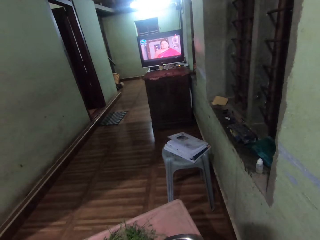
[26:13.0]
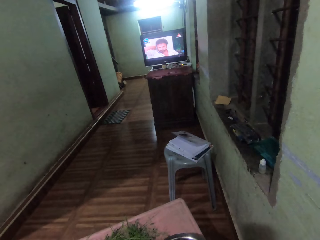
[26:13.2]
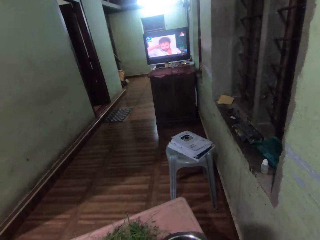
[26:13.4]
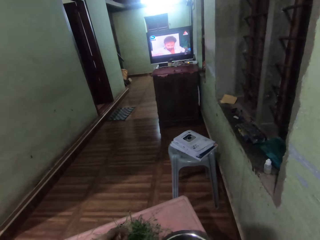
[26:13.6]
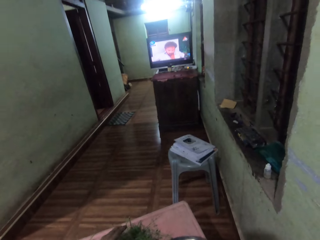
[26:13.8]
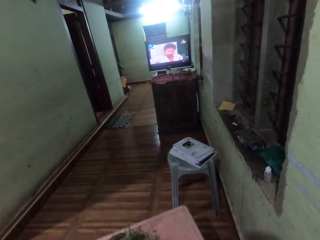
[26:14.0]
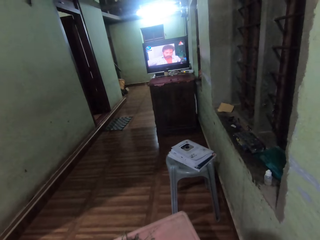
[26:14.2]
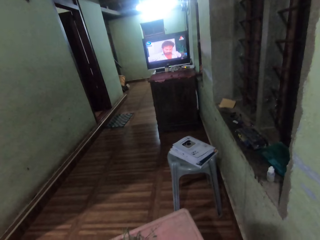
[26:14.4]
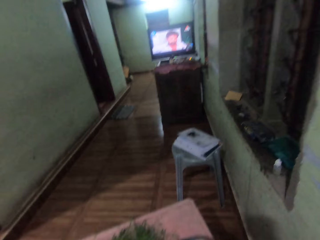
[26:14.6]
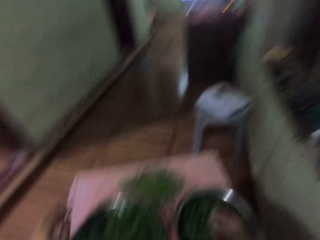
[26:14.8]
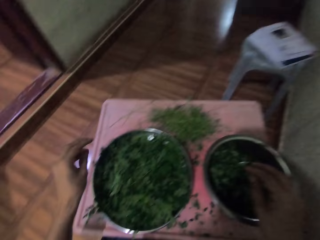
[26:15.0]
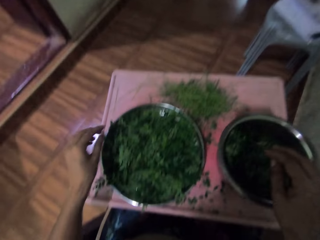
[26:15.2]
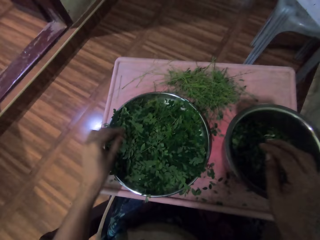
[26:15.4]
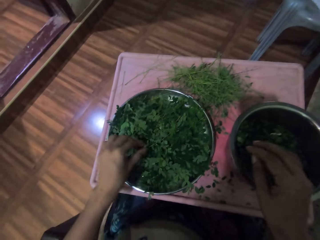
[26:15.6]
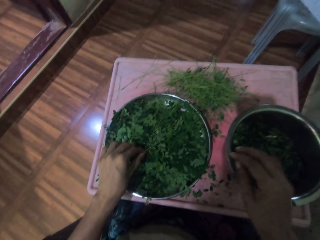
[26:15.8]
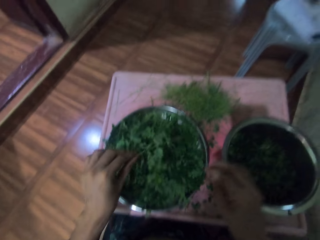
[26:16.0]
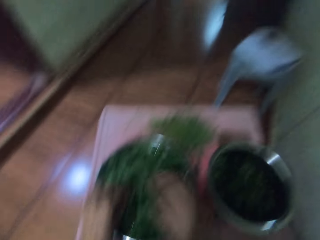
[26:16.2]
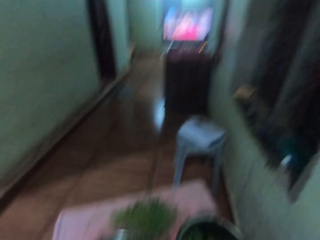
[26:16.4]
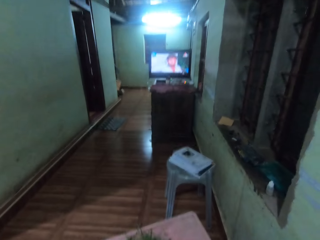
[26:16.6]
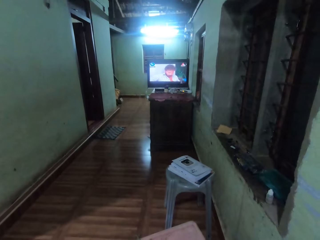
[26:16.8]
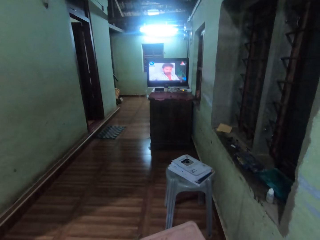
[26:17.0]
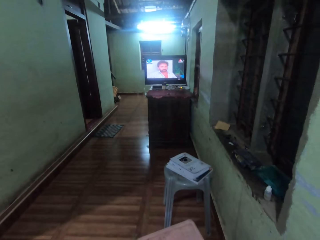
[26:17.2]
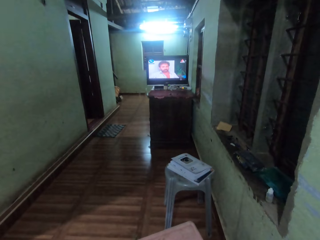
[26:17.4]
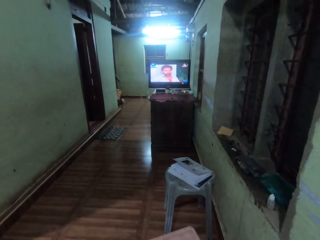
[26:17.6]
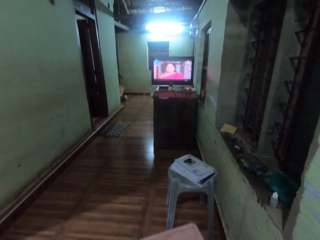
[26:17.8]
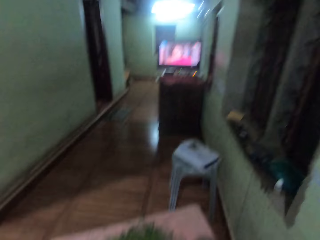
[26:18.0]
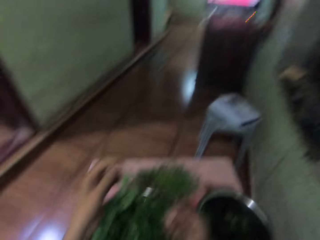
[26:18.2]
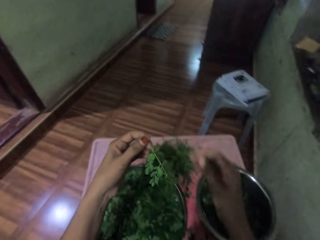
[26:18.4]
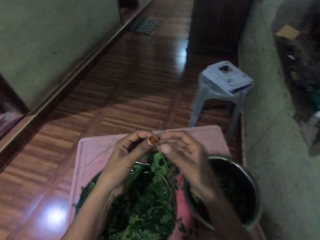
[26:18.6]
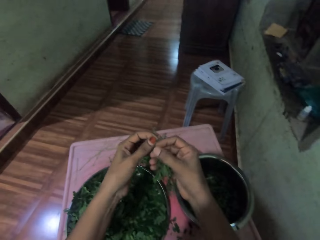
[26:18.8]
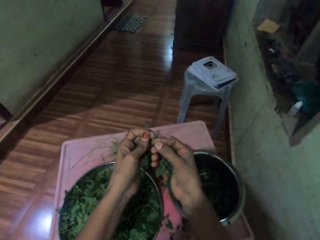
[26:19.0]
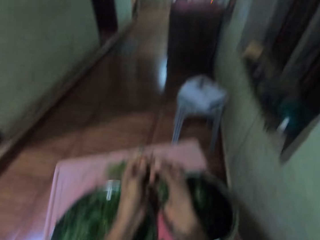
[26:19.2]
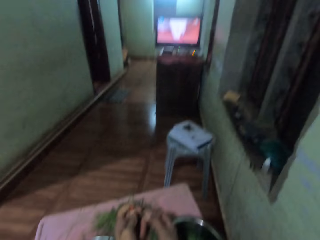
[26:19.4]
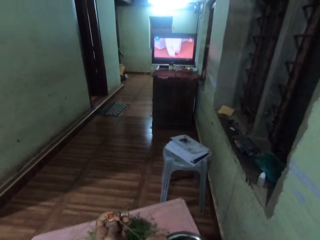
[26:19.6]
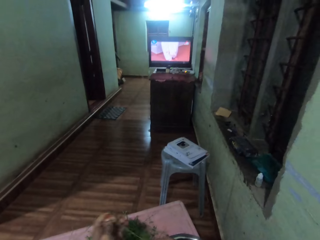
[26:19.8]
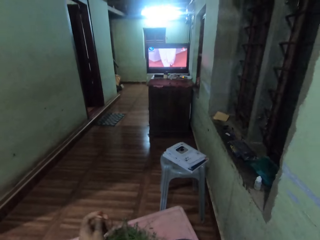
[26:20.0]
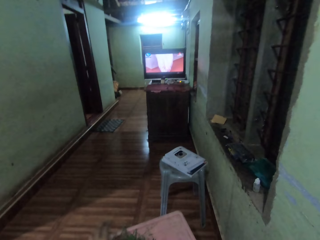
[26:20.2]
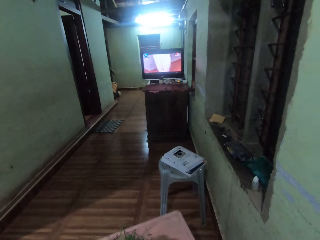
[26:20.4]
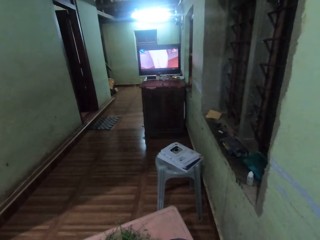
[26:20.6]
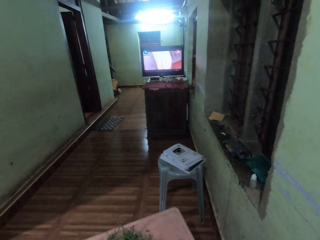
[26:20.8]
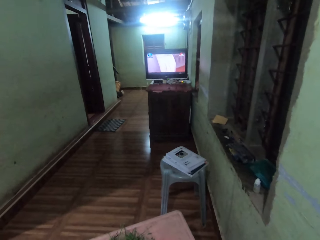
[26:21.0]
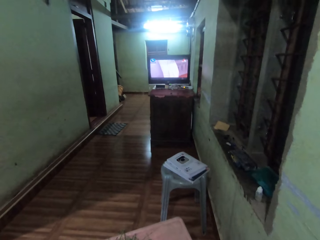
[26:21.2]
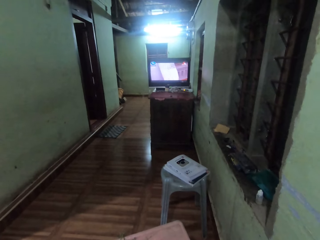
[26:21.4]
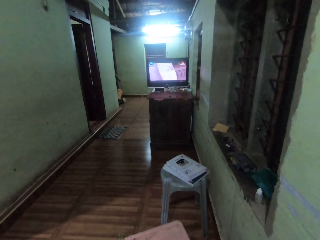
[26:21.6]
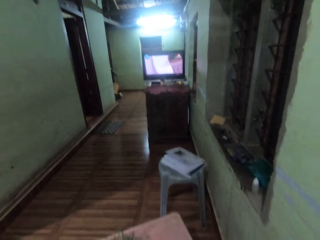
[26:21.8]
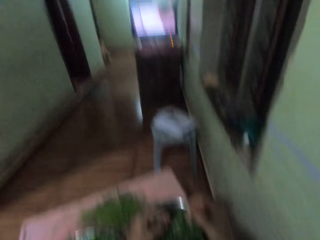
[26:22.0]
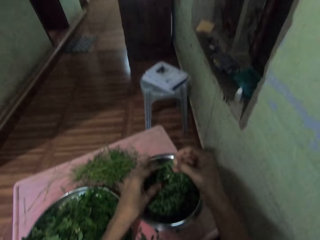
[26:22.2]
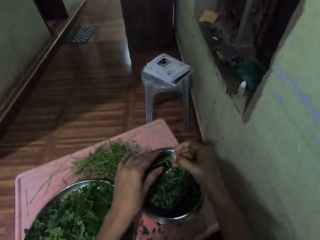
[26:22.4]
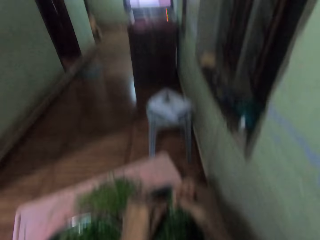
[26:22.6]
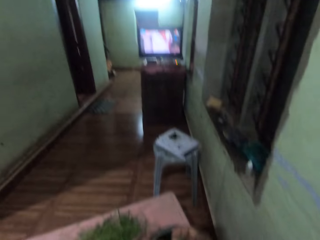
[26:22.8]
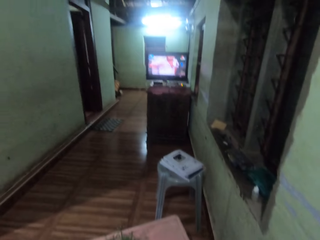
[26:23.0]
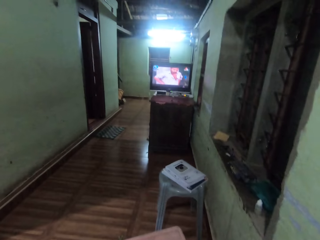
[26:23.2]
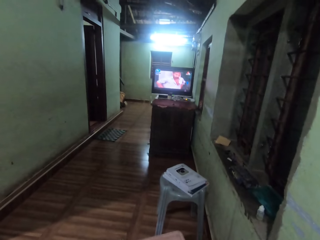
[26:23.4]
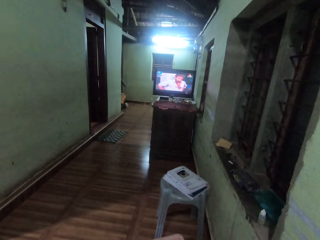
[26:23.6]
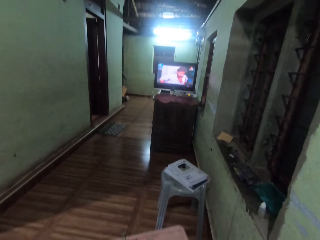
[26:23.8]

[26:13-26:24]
The camera wearer picks a vegetable leaf from a tray with her left hand. She looks around the room. She plucks the vegetable leaf from the branch. She looks around the room.

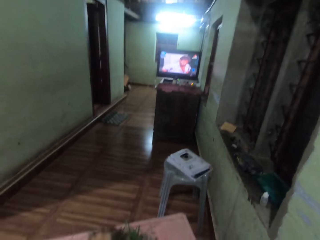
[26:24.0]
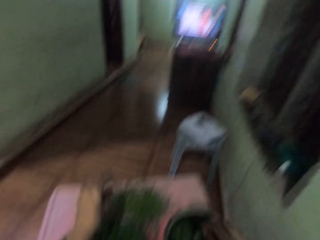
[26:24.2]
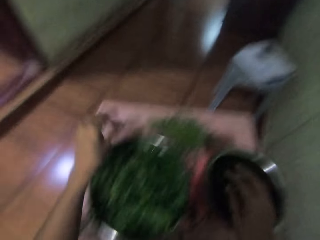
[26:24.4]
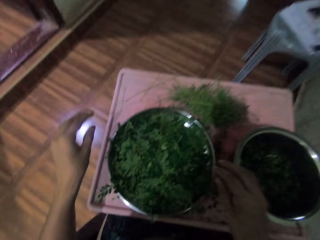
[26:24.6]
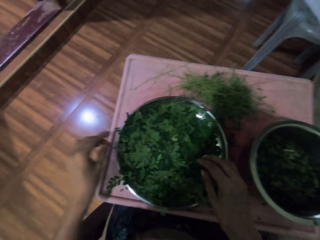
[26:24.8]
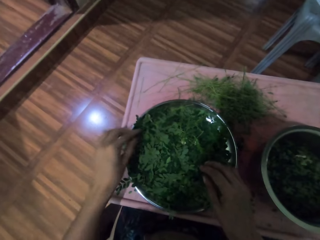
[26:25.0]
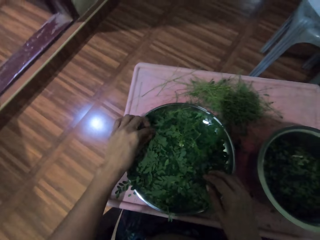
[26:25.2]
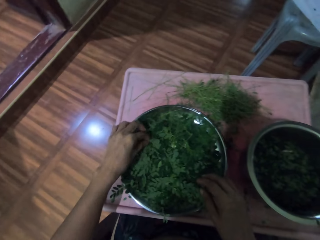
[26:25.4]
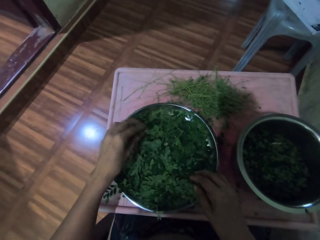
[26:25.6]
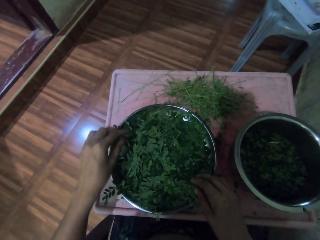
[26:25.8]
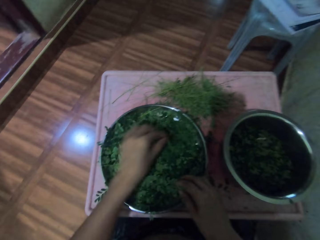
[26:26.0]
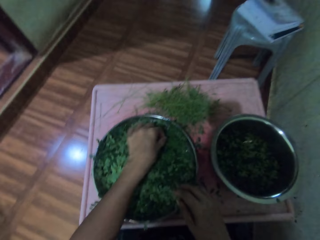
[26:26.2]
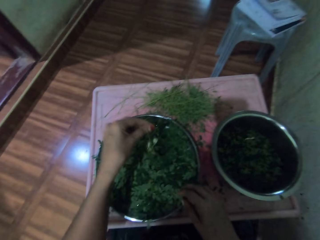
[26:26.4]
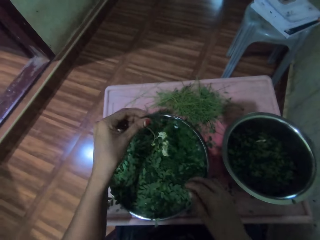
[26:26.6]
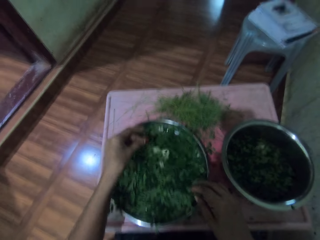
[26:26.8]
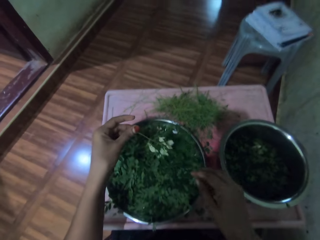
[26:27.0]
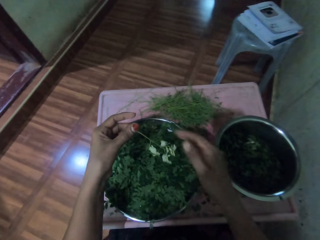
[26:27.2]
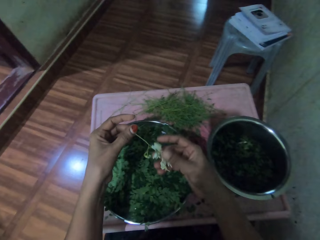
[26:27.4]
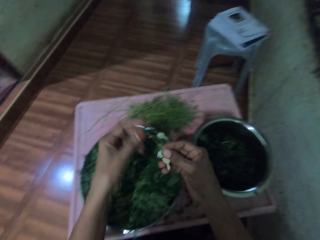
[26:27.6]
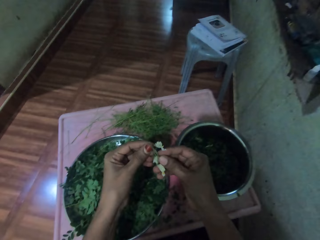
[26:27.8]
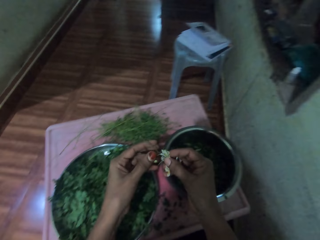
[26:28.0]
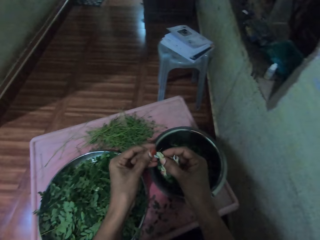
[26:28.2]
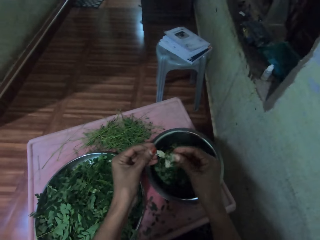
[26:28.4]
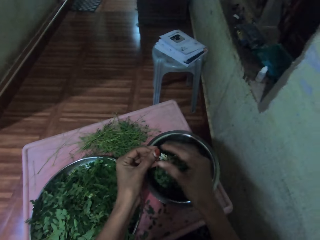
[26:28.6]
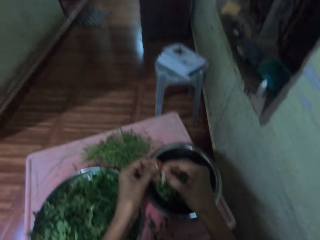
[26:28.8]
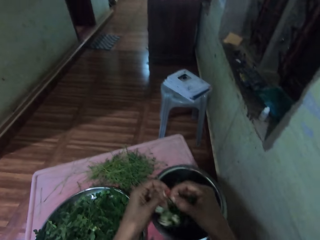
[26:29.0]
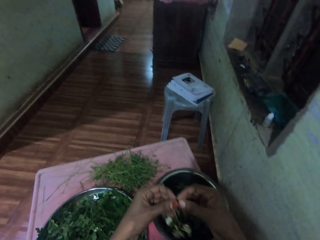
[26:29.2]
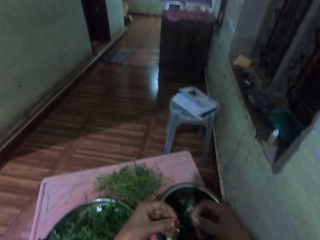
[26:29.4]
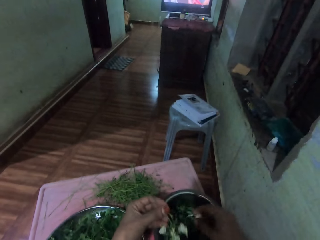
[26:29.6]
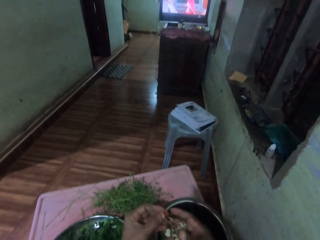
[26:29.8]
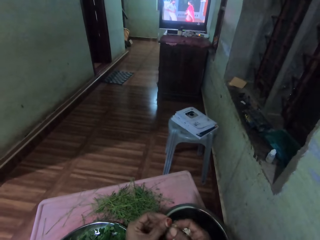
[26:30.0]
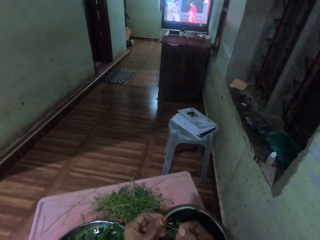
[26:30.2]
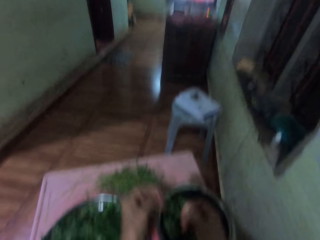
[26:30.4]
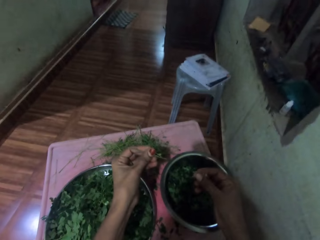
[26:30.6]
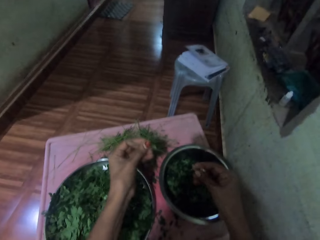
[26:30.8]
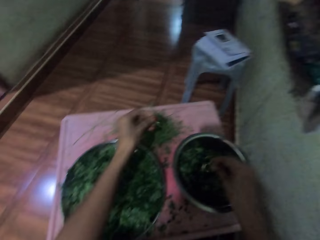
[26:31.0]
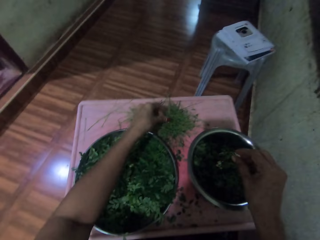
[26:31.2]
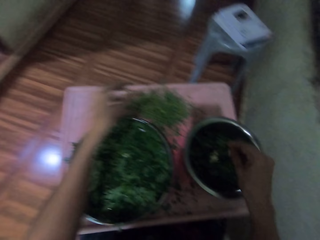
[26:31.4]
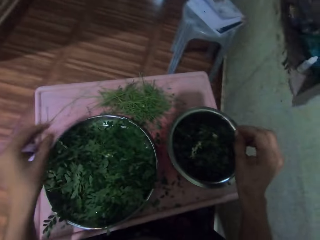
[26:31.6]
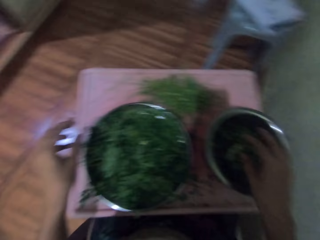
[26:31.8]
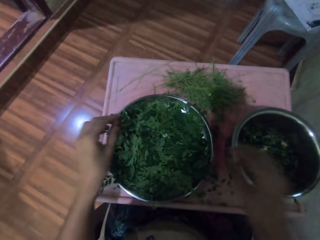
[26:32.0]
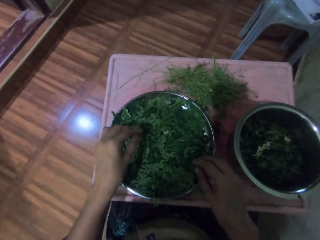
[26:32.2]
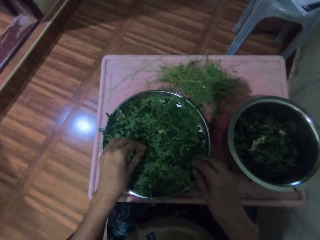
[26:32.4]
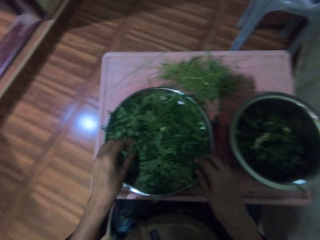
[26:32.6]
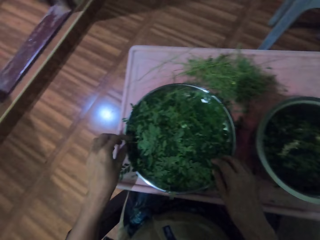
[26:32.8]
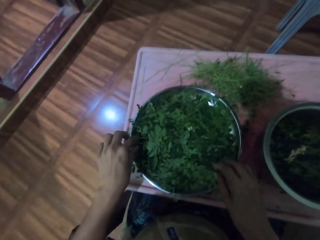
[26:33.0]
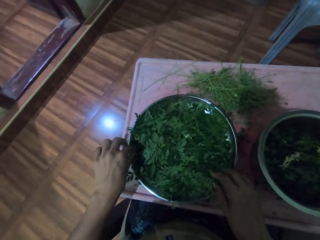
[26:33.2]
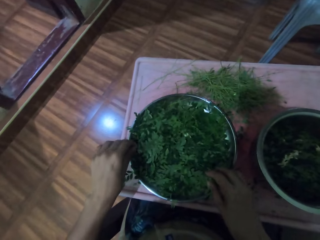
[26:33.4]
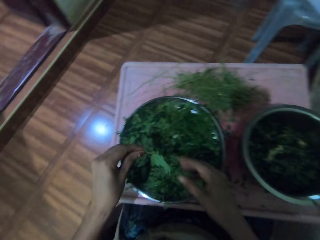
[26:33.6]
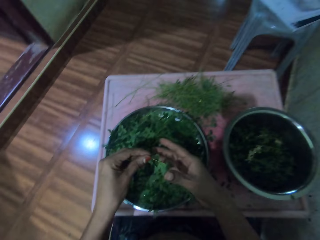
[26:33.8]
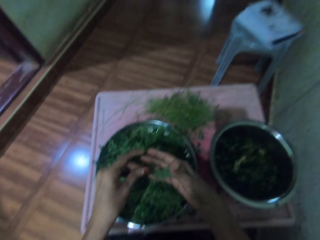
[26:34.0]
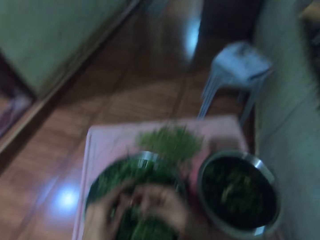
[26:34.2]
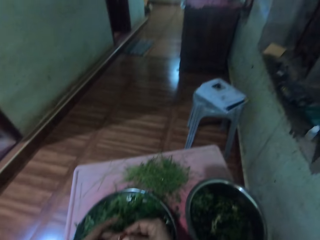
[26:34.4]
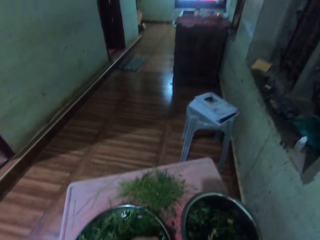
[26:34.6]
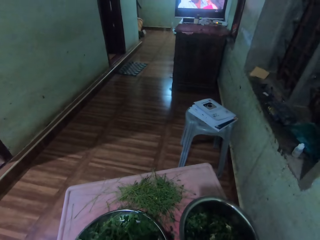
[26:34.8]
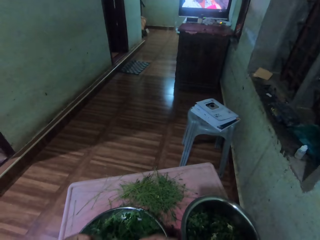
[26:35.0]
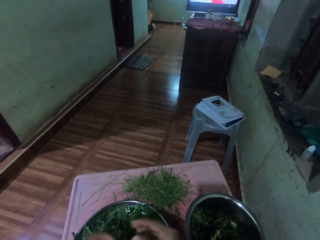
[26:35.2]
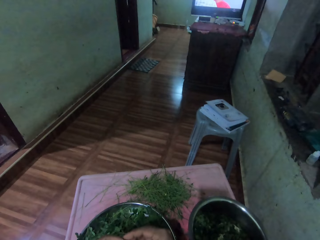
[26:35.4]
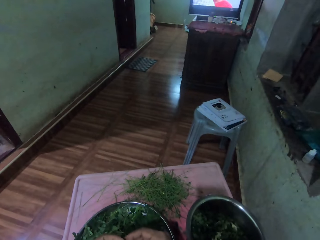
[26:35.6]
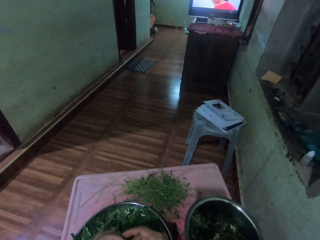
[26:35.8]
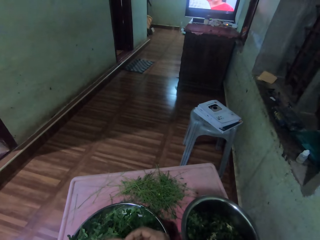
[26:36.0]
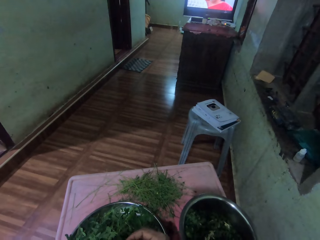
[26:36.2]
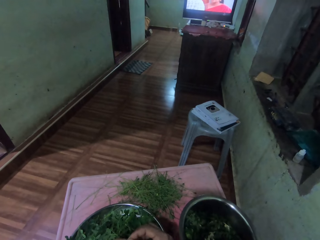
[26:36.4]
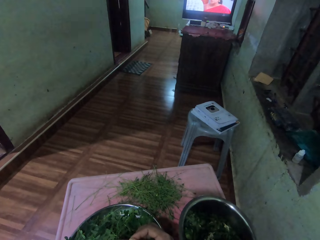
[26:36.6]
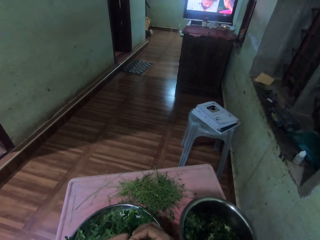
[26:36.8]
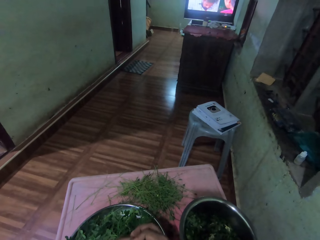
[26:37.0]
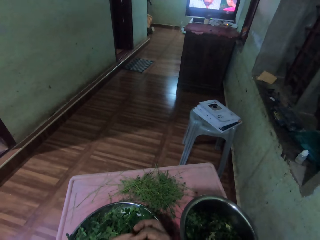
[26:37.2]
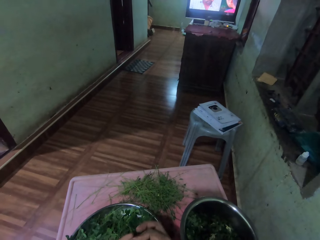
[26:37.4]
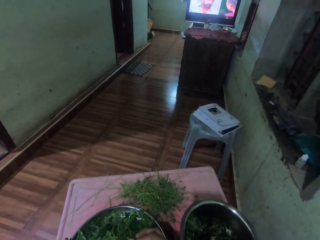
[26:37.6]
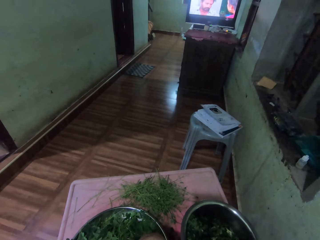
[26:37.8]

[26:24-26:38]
The camera wearer picks a vegetable leaf from a tray. They remove leaves from a stalk and put vegetable leaves in the tray. They throw the stalk of a vegetable on the table. They pick vegetables from the tray. They remove leaves from a stalk and look around the room.
